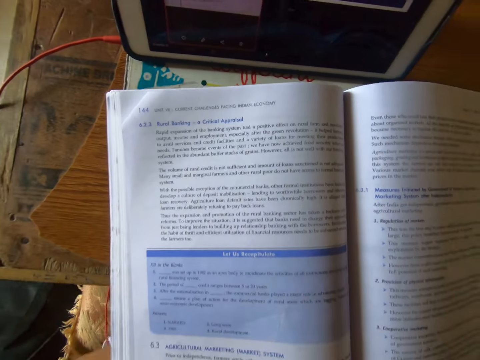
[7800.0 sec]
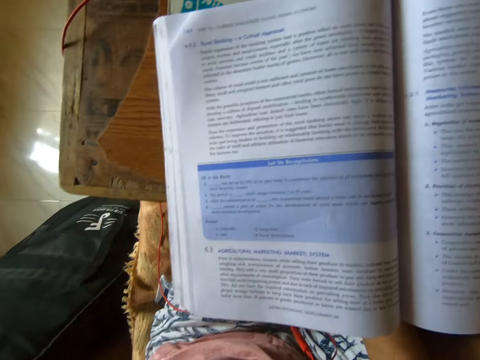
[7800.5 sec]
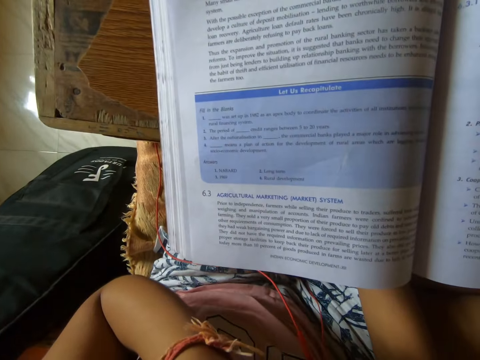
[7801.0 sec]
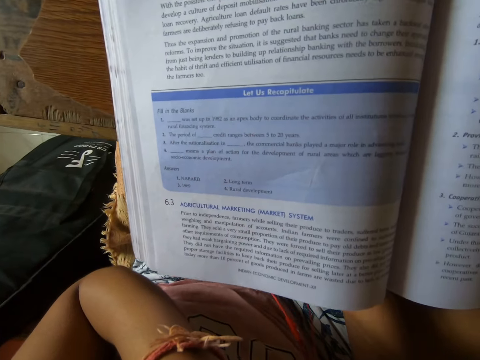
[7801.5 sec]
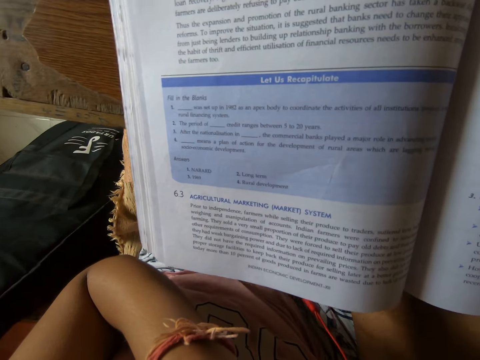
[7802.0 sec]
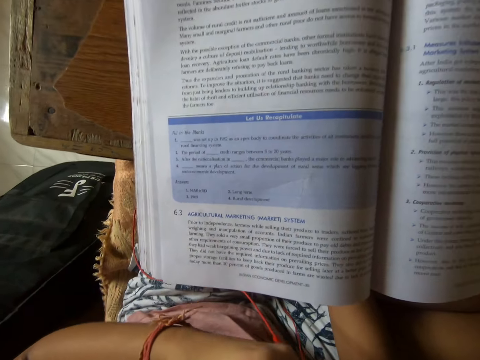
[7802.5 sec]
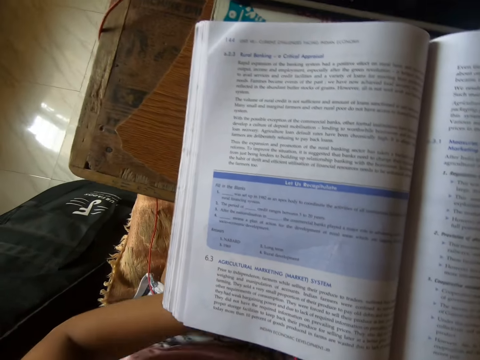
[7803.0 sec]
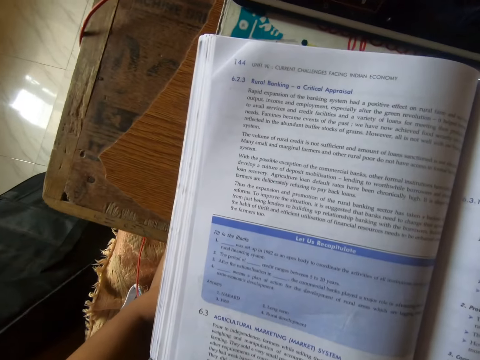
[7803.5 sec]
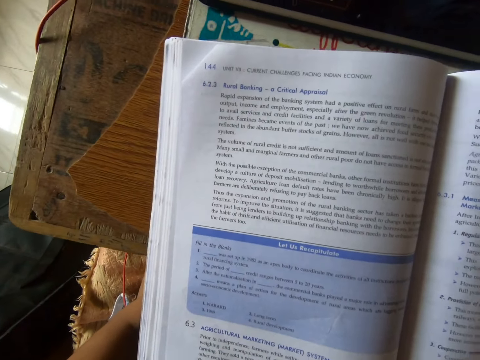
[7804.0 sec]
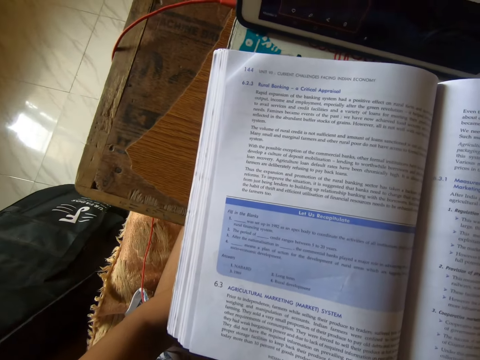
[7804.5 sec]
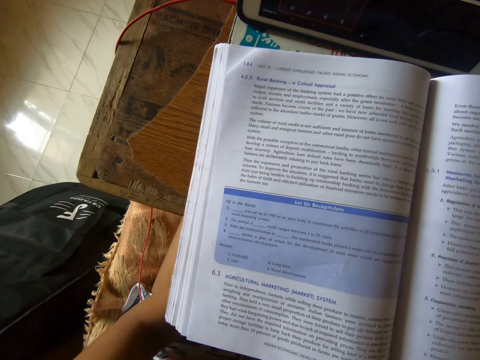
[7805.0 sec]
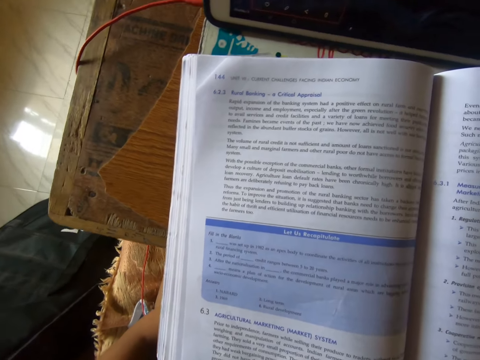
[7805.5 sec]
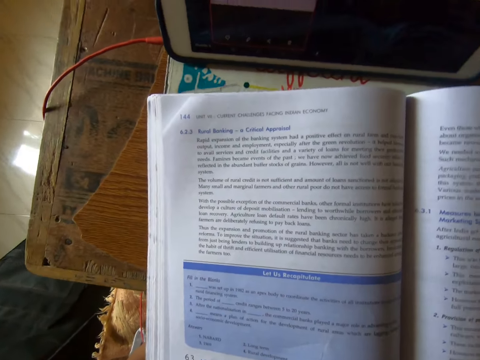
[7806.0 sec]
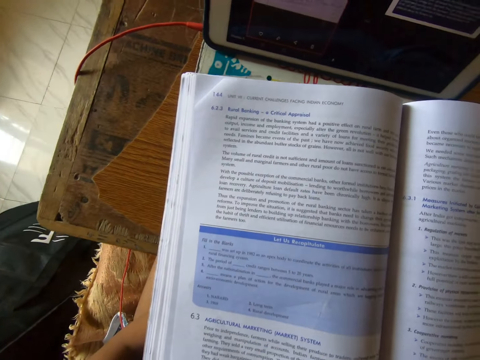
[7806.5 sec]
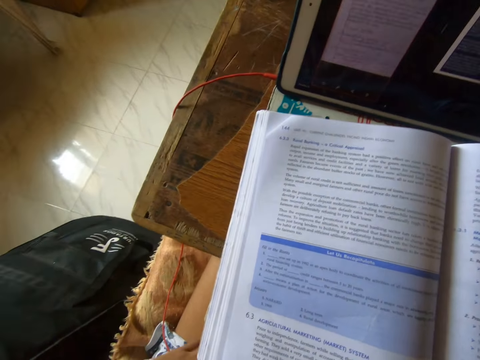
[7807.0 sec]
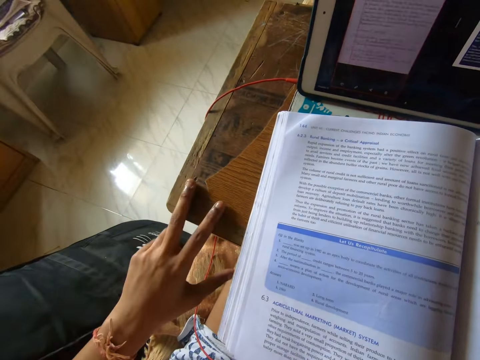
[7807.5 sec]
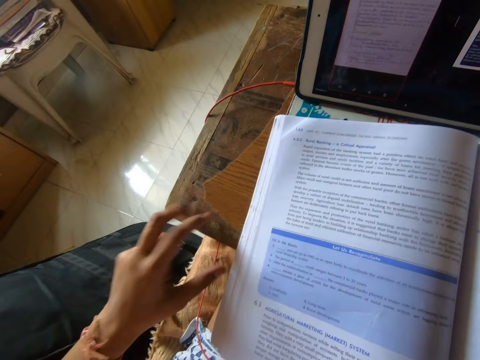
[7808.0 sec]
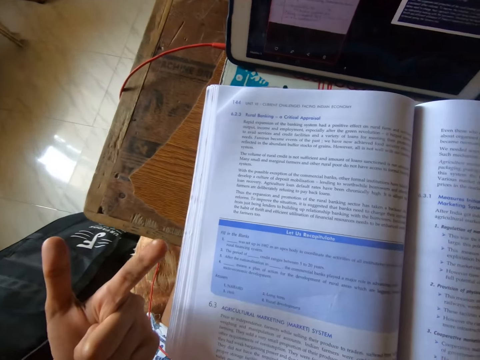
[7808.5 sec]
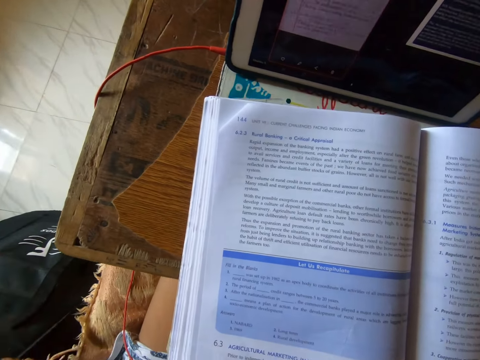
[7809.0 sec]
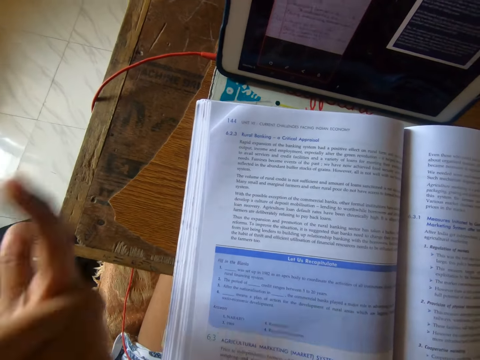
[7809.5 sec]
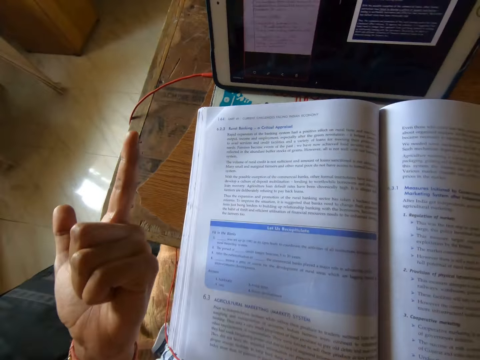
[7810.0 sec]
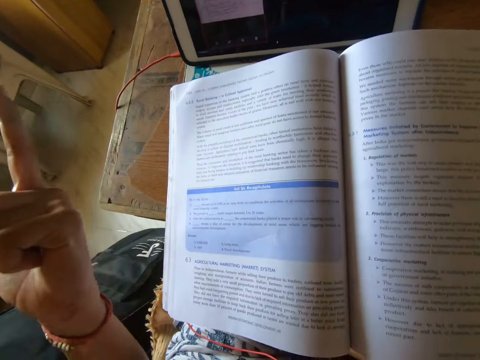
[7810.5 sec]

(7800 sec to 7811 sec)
The camera wearer holds something. She places her hand on her thighs and looks at the book. She taps the table with two fingers. She reads out loud from the textbook. She moves her fingers. She reads out loud with her hand gesture. She reads the book. She moves her finger.

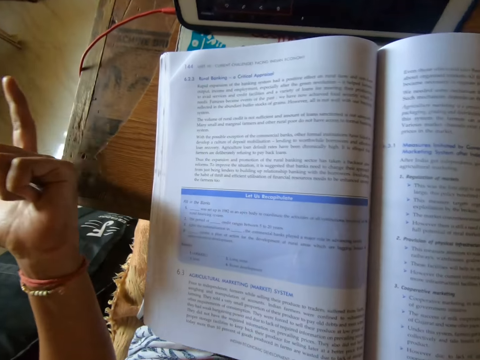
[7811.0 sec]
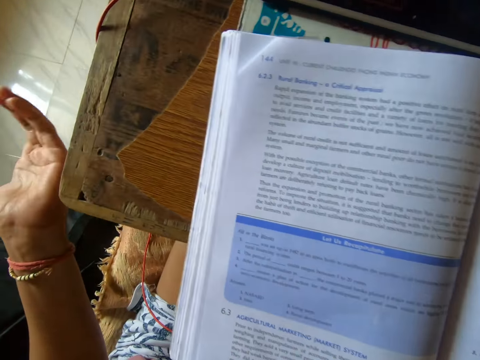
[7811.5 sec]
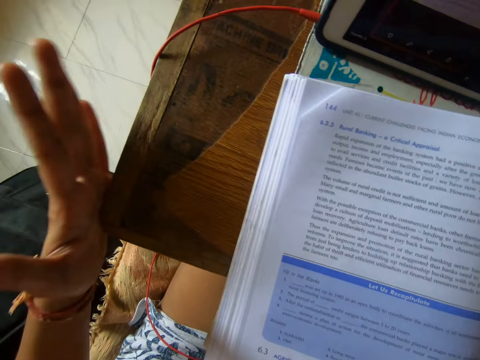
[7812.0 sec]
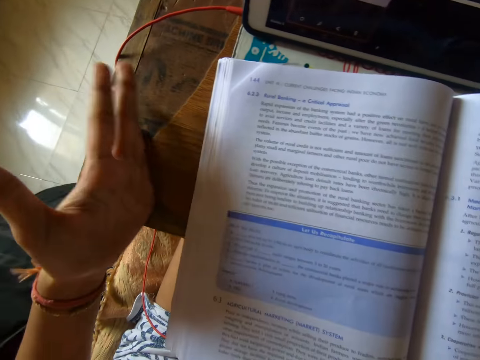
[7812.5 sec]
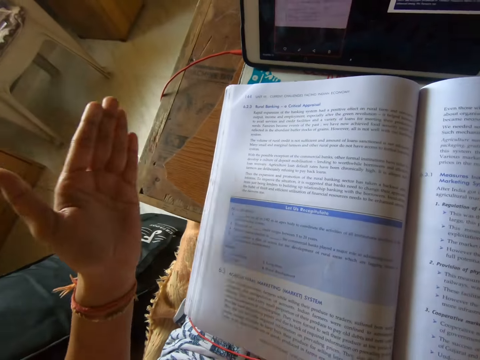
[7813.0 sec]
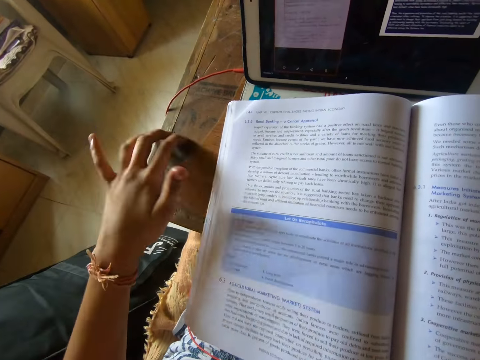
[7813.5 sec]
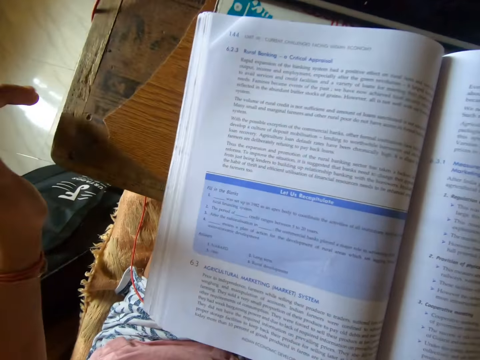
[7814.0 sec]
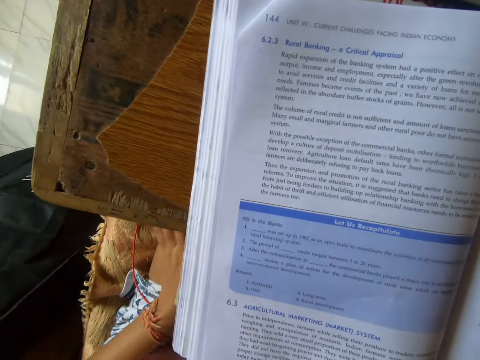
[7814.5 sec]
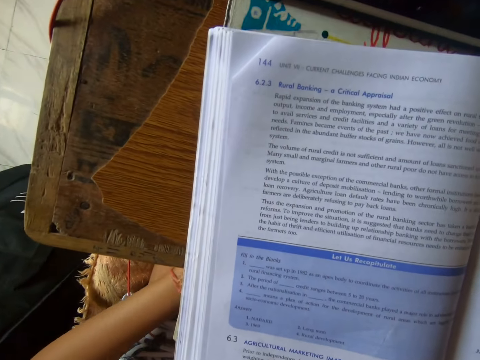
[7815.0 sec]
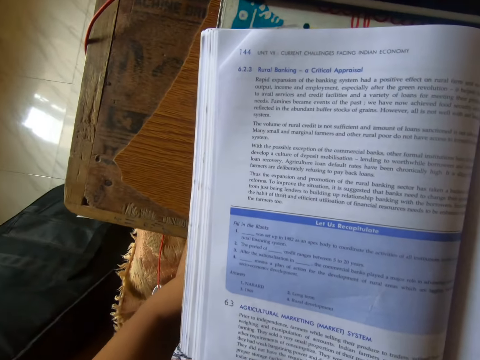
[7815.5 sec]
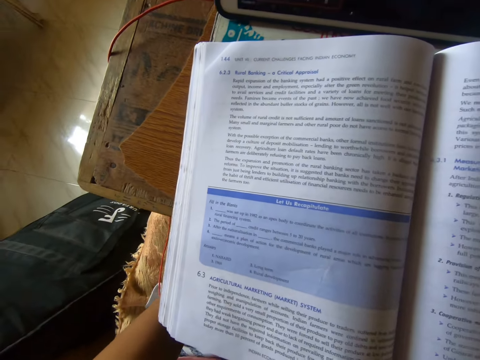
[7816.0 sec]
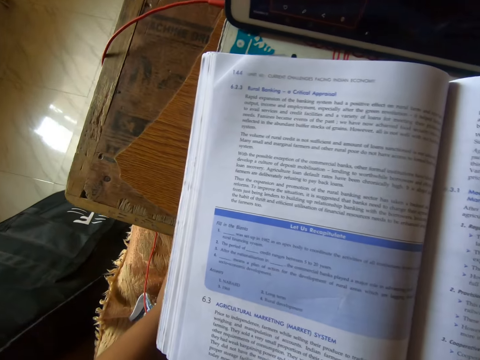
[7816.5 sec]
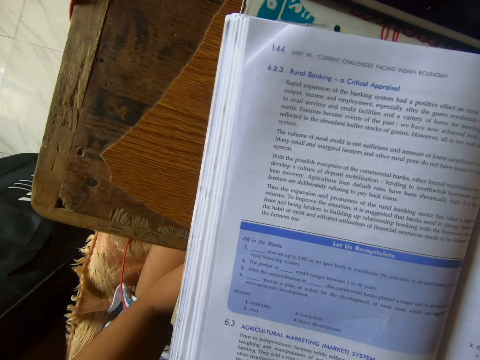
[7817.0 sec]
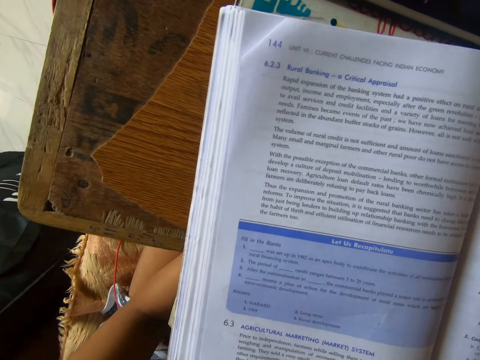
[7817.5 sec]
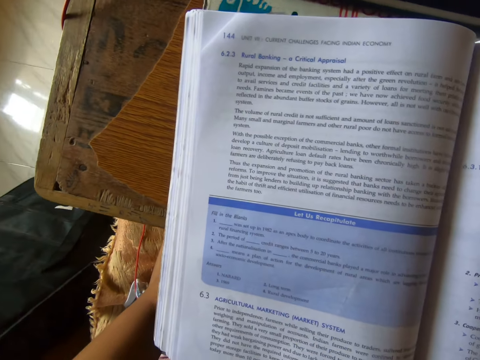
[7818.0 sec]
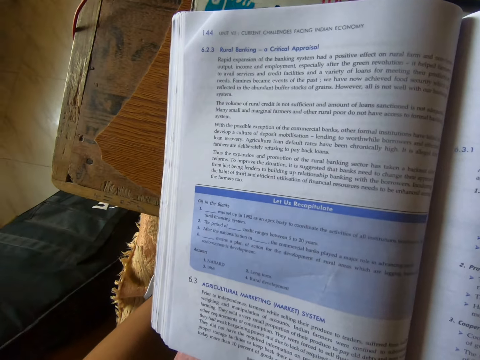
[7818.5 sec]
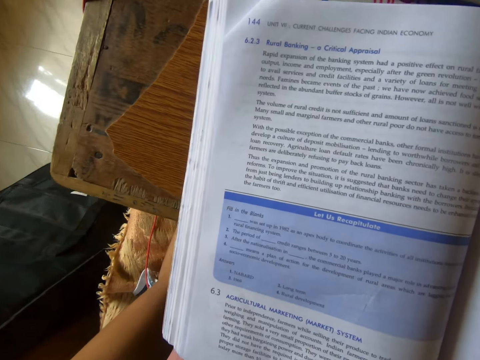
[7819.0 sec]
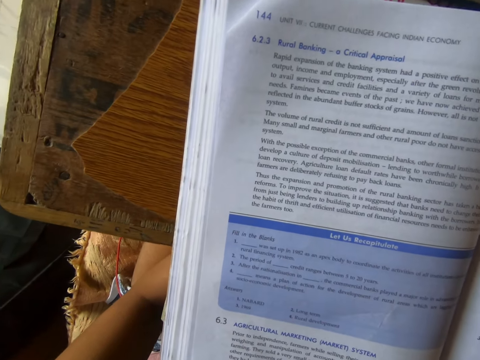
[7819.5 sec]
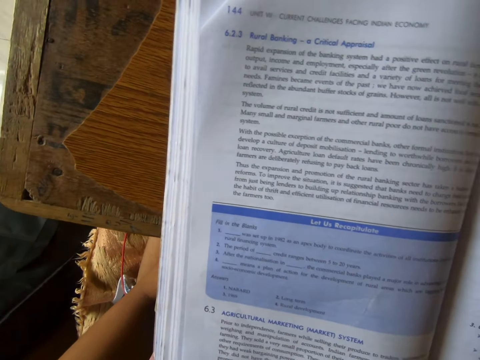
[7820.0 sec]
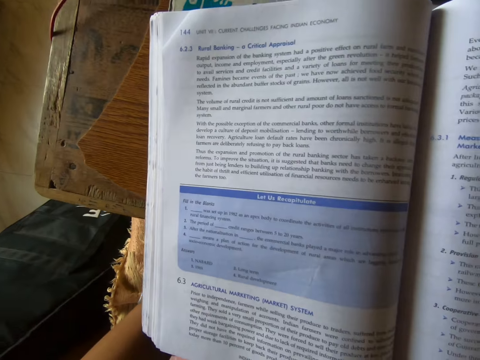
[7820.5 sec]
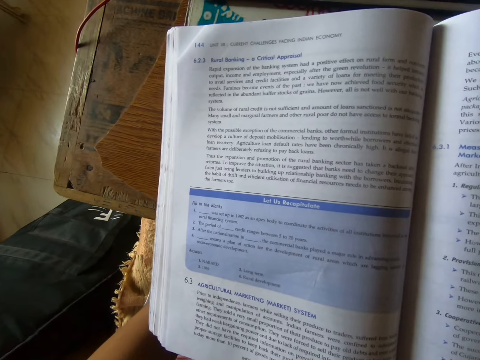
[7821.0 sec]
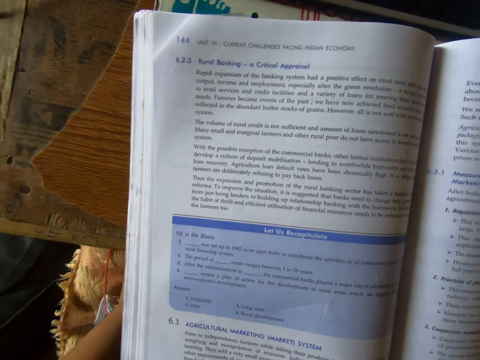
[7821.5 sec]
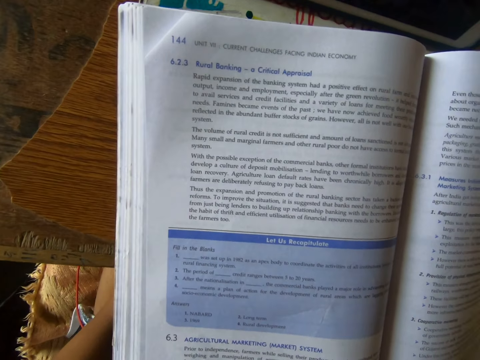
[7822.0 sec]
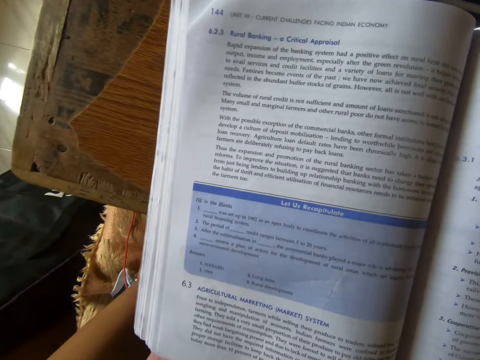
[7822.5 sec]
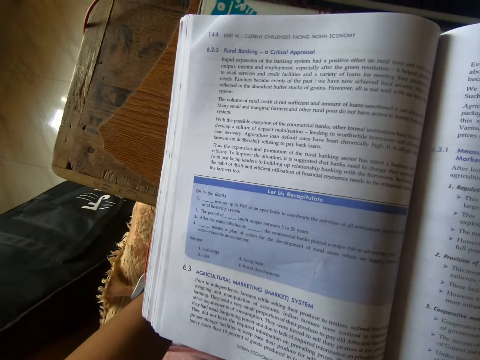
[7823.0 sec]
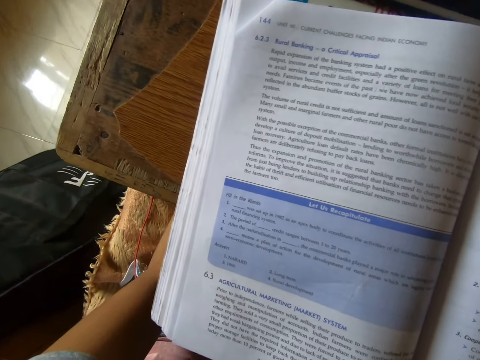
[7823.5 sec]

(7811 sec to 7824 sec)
The camera wearer reads the book. She touches the table. She reads the book. She knocks the table. She reads the book. She moves her hand. She reads the book. She knocks the table. She reads the book. She places her hand on her thighs. She reads the book. She looks at the book. She studies the book quietly.

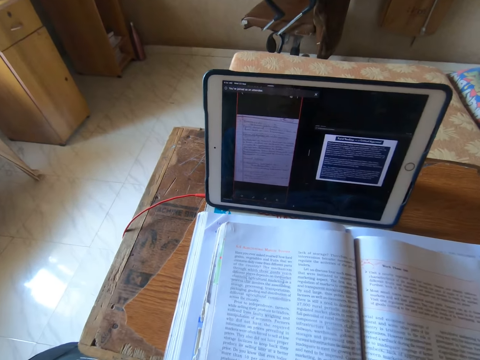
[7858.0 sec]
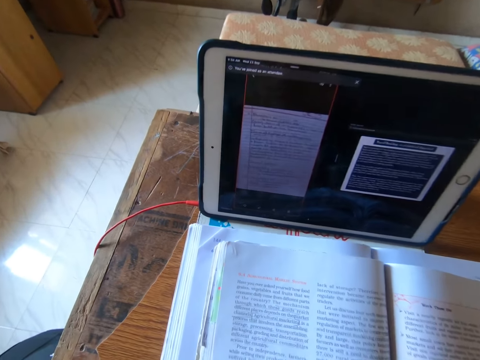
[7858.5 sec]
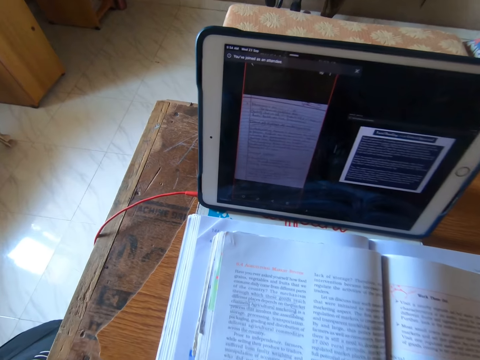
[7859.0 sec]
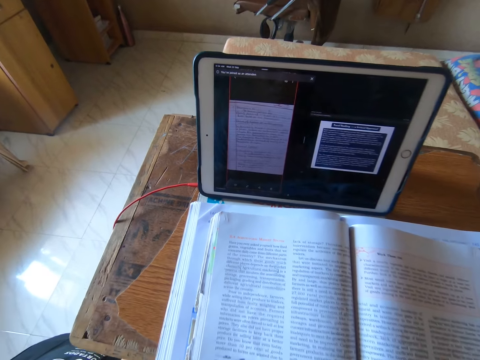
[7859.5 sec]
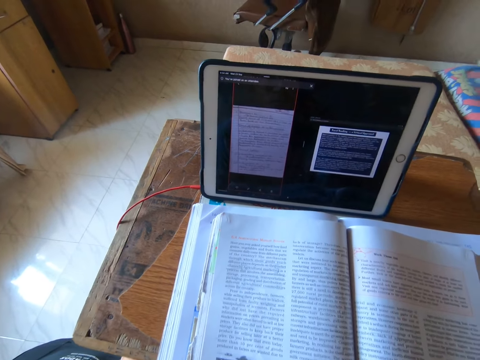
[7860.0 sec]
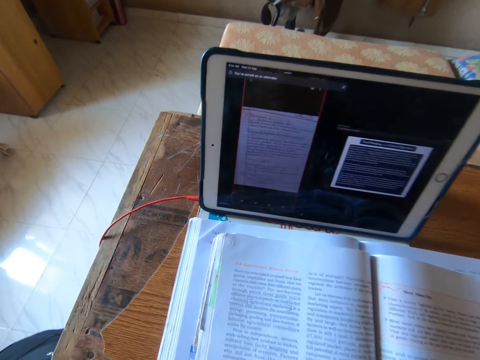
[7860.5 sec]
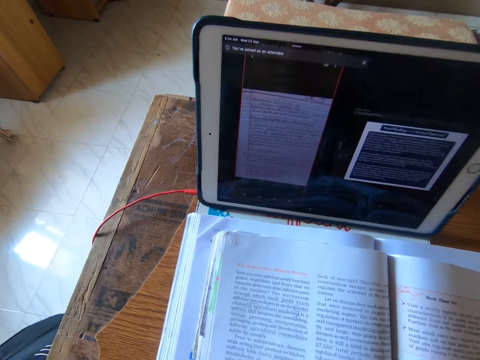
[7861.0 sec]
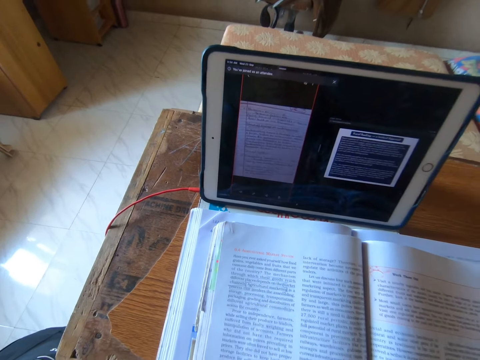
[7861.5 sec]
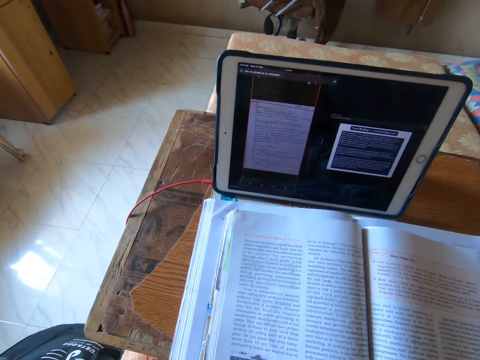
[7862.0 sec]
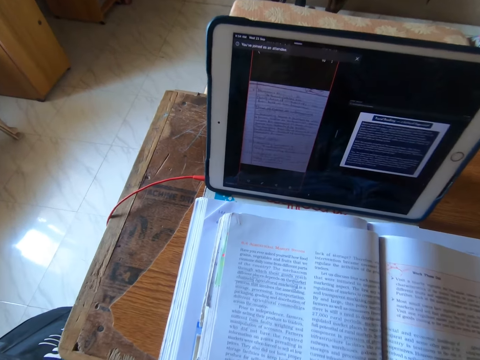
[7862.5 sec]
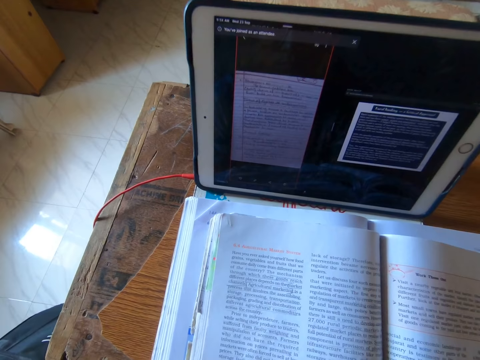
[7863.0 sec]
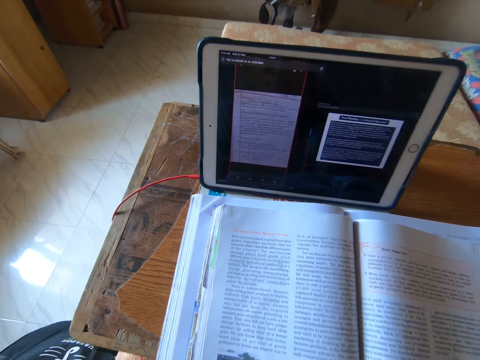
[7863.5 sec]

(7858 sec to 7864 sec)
The camera wearer studies the book quietly.
